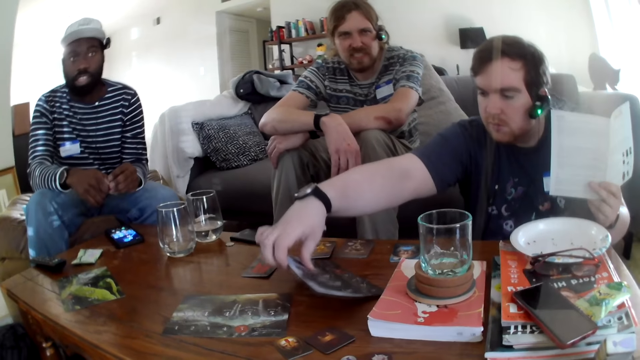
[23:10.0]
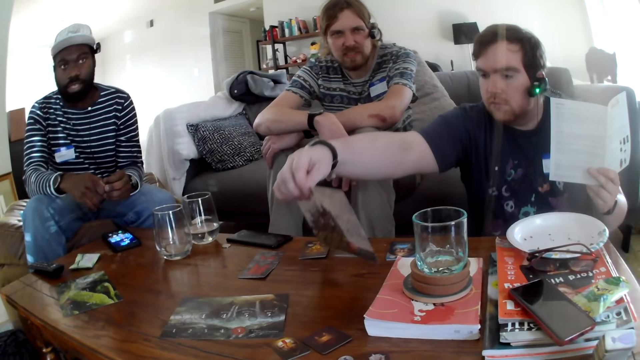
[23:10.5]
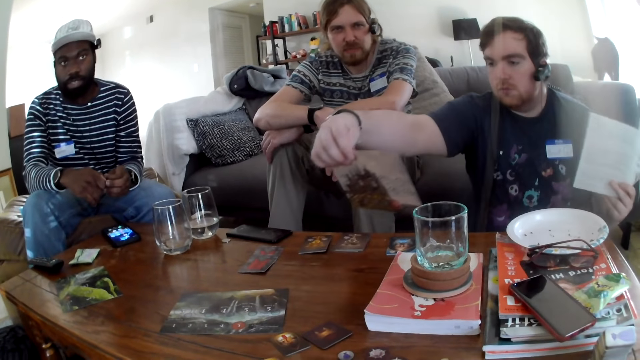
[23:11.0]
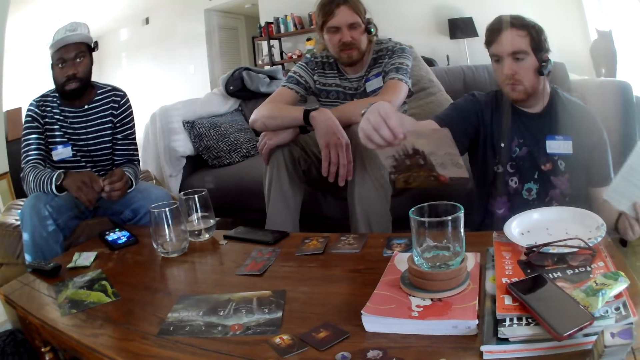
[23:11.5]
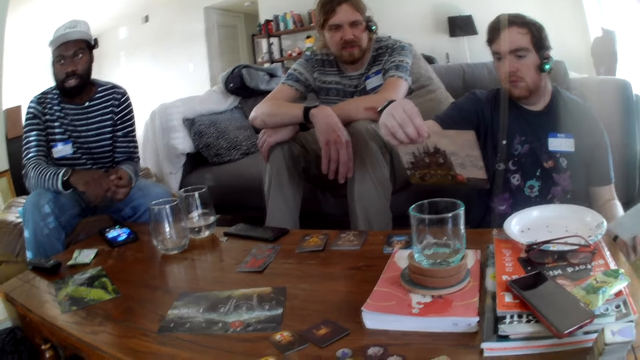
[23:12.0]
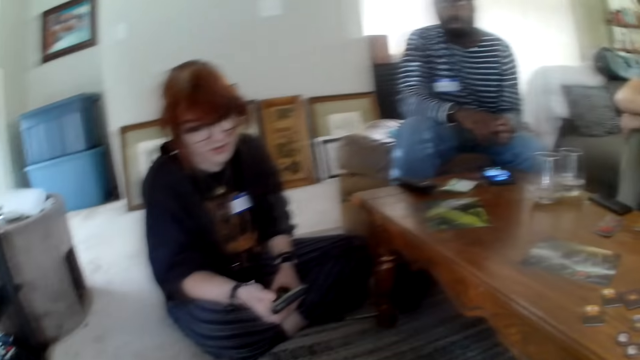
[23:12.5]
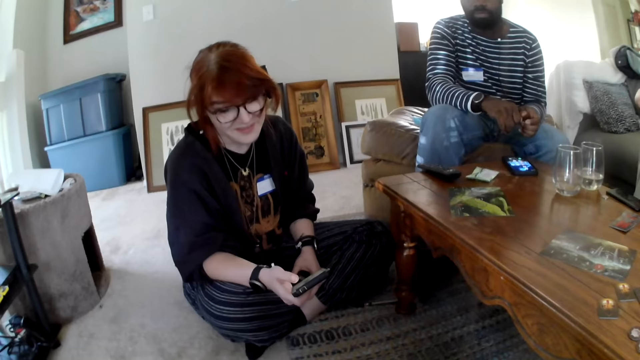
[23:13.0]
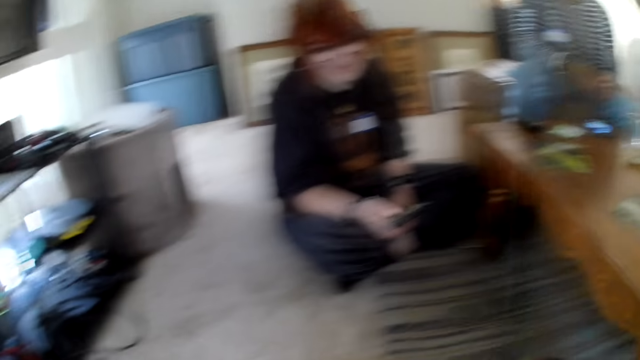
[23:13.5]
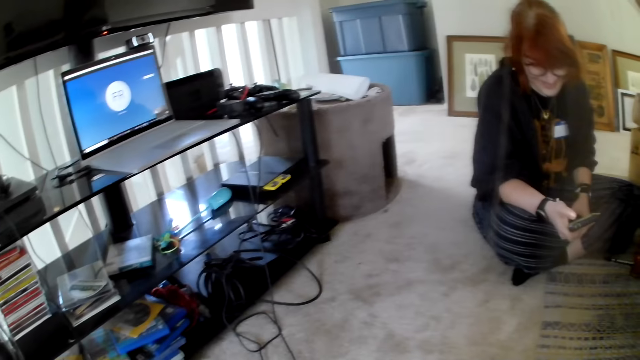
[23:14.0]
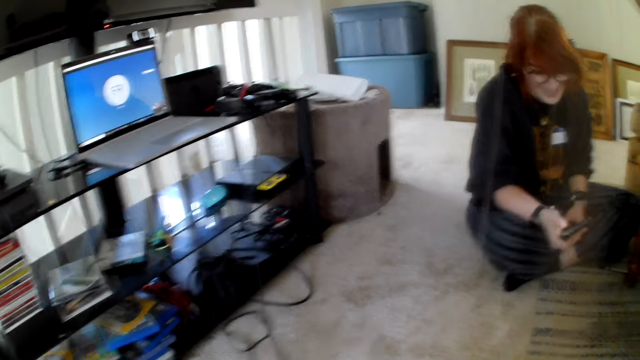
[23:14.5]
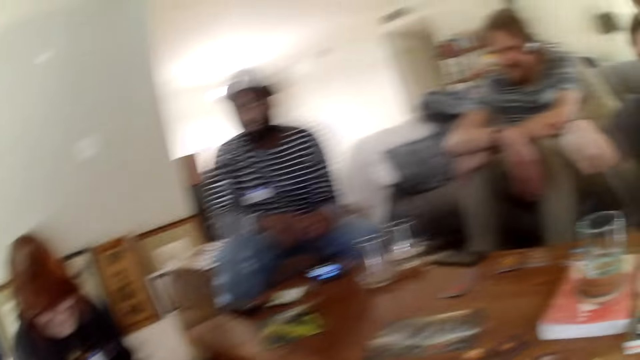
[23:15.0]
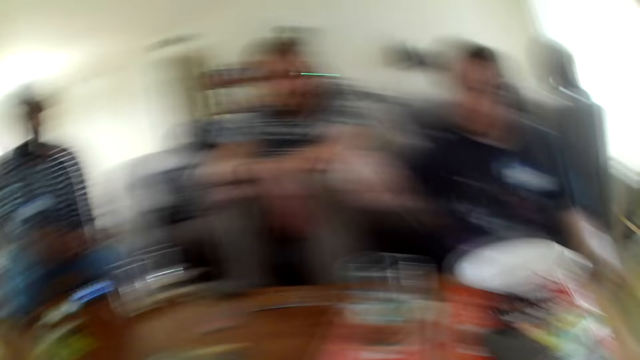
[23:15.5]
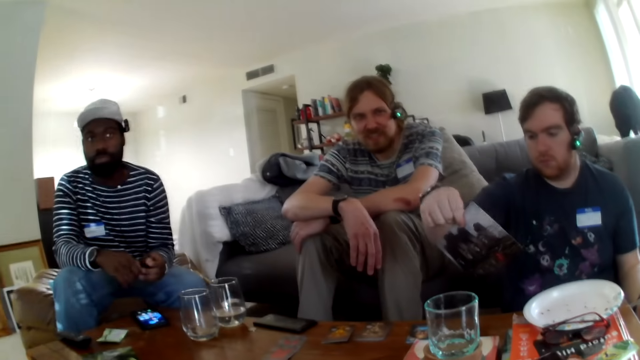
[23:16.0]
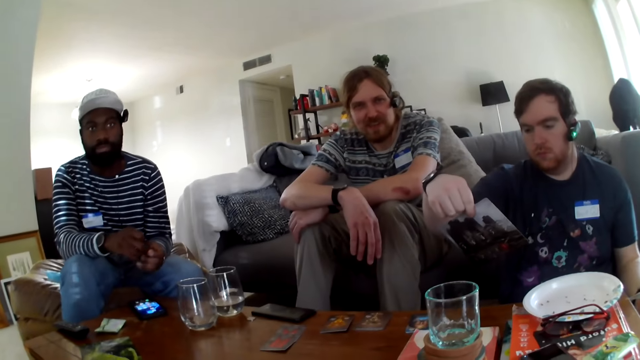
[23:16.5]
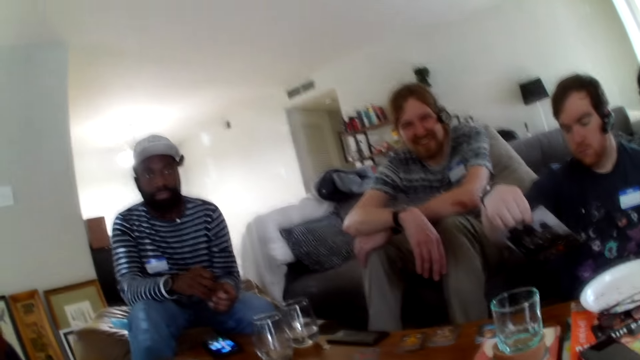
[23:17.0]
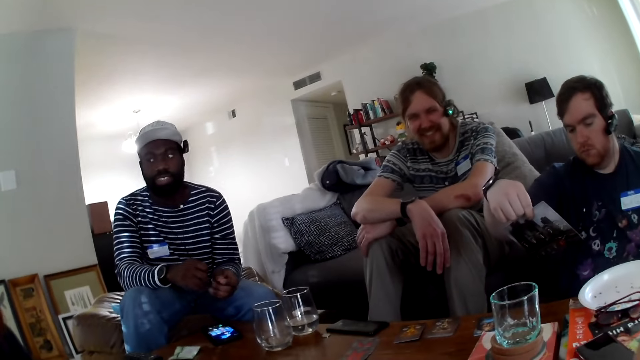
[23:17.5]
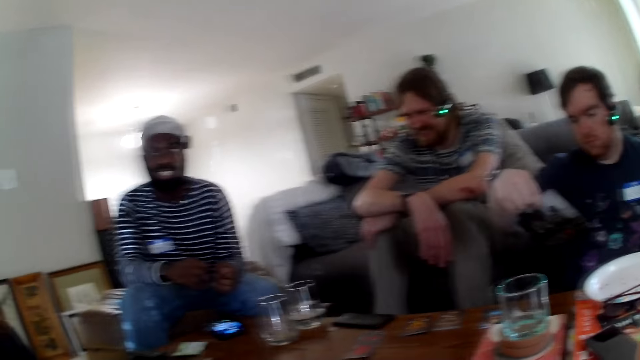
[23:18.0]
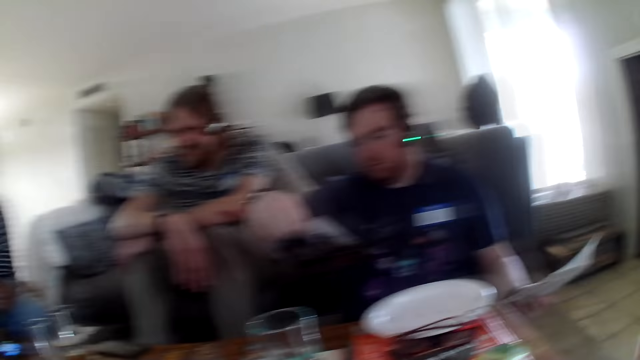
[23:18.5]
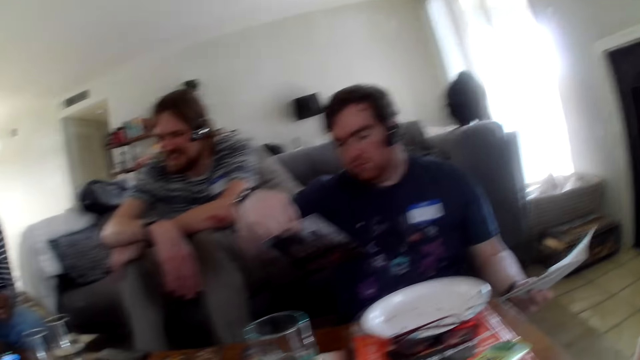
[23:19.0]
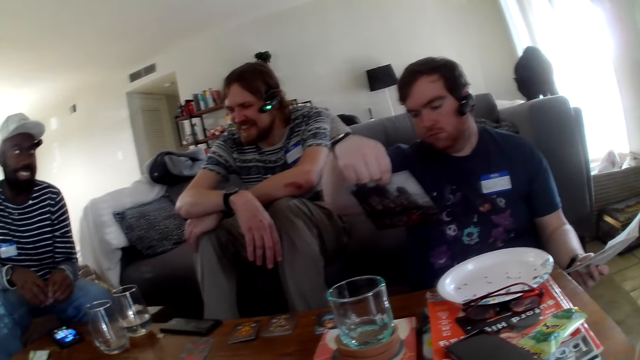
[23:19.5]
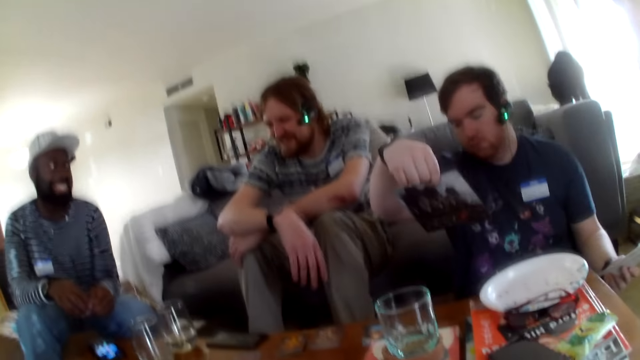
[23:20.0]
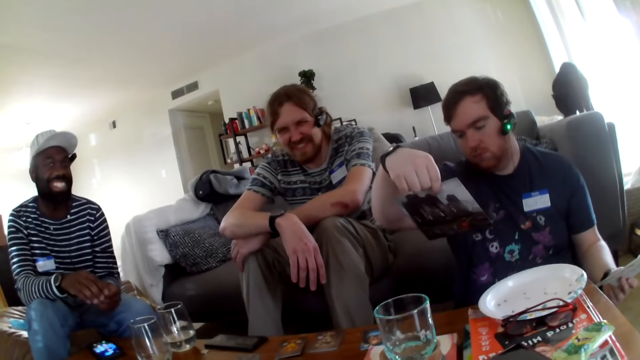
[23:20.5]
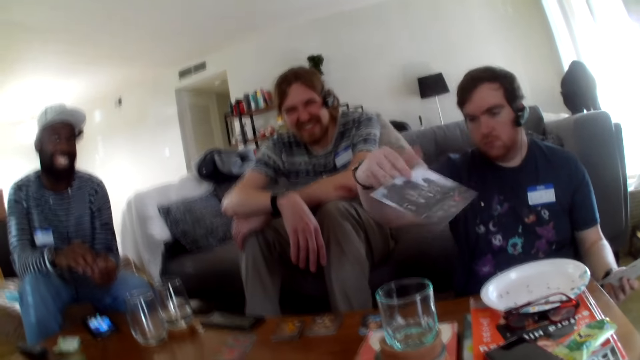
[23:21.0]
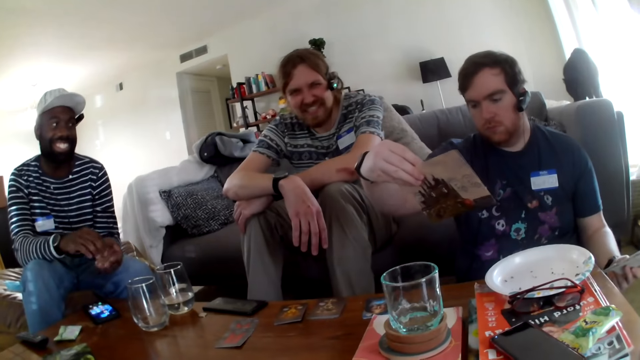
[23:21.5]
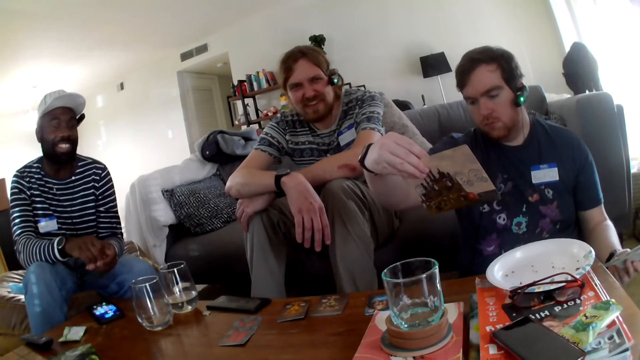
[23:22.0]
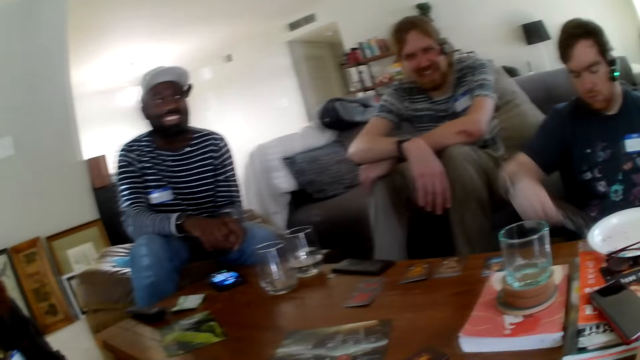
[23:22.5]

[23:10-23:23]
A man picks up a paper on the table. A person talks. The man looks at the paper. The camera wearer looks around the house. Another person talks. The first person talks. The camera wearer talks. The first person laughs. The camera wearer laughs. The man looks at the paper. A third person laughs. The man speaks. The camera wearer talks. The first person laughs.

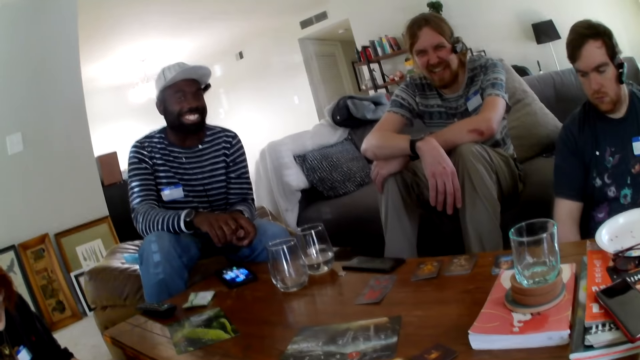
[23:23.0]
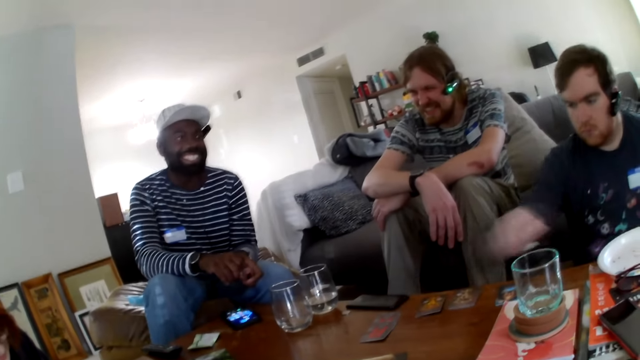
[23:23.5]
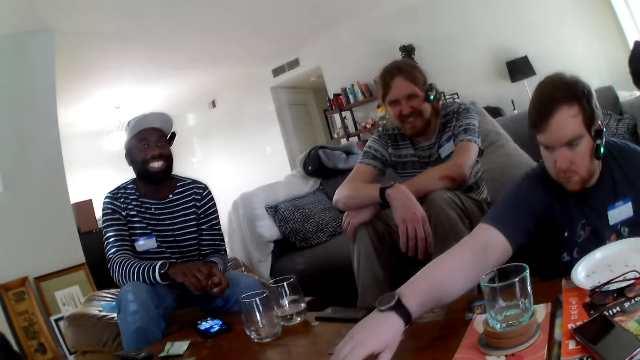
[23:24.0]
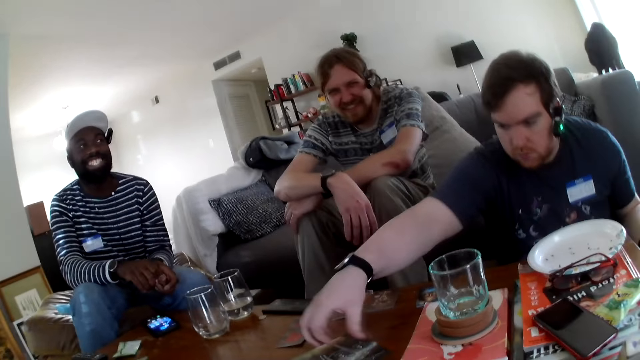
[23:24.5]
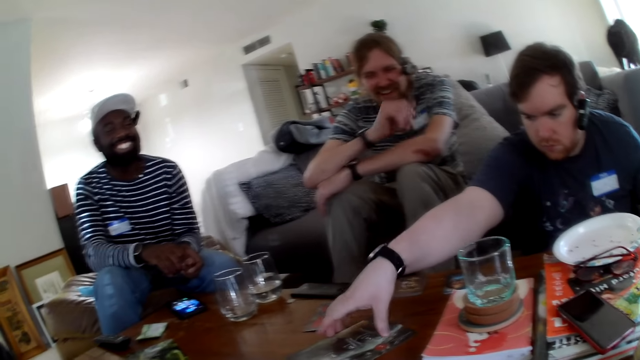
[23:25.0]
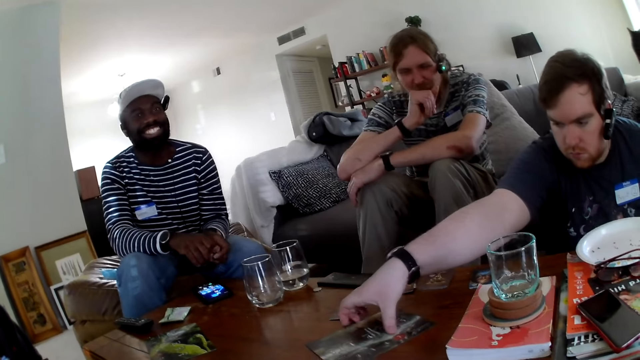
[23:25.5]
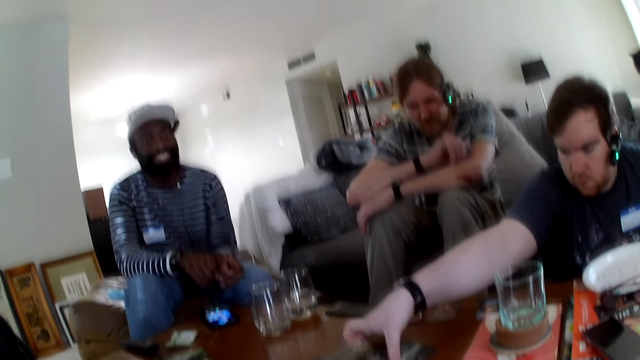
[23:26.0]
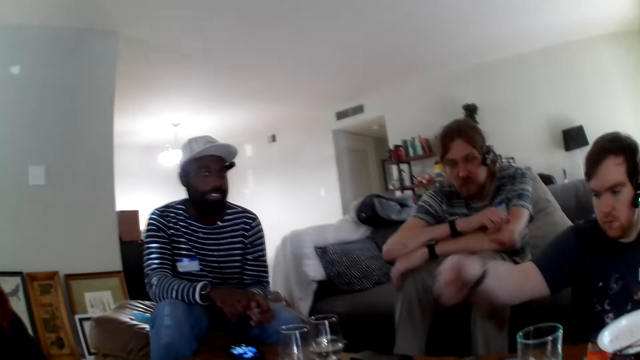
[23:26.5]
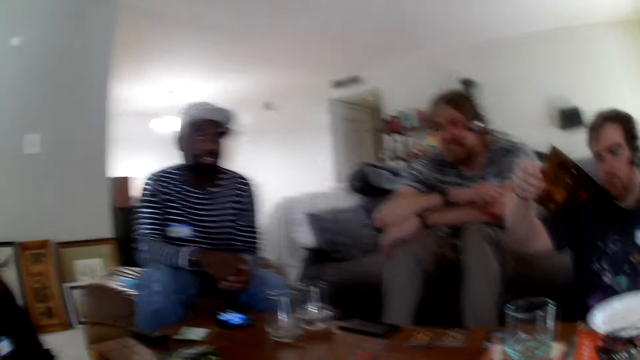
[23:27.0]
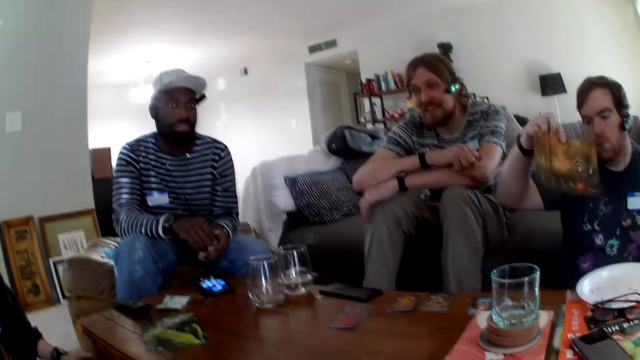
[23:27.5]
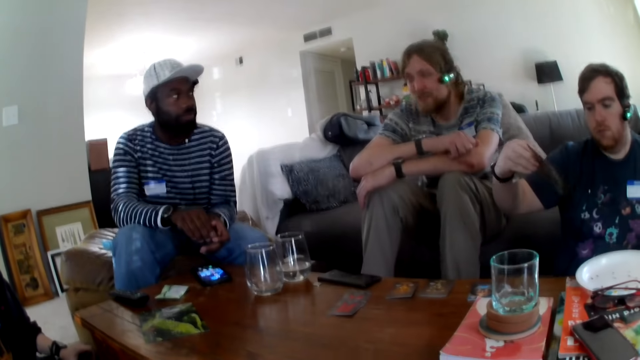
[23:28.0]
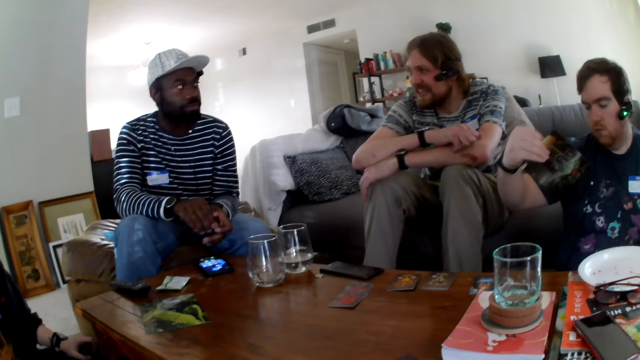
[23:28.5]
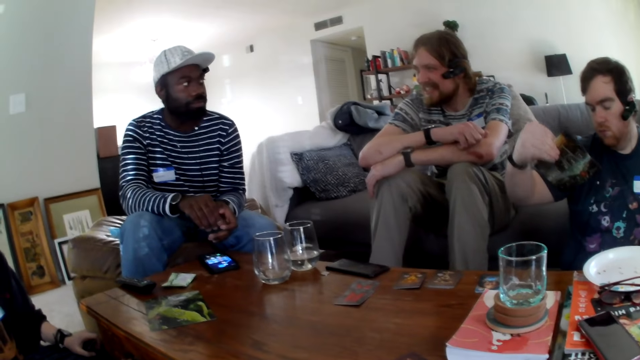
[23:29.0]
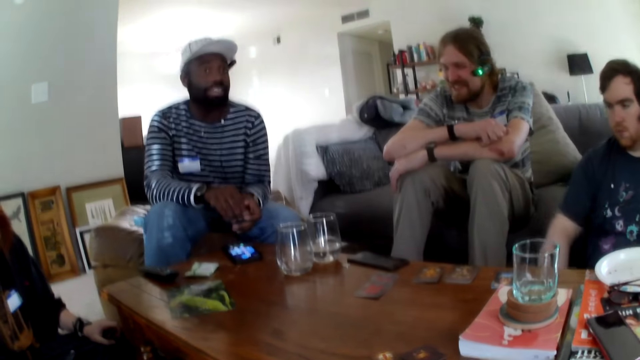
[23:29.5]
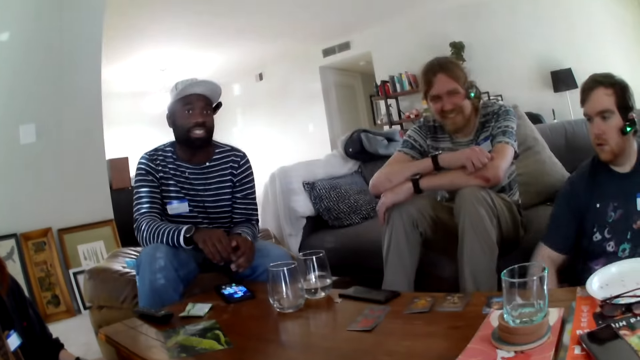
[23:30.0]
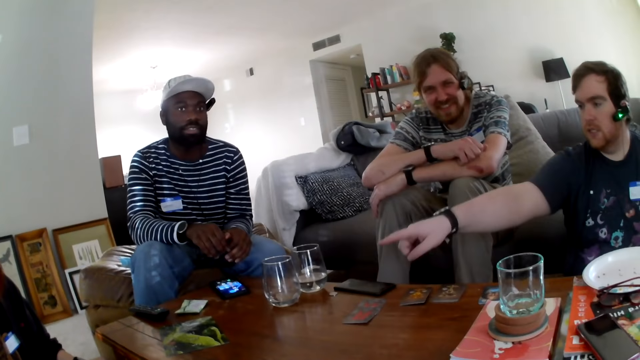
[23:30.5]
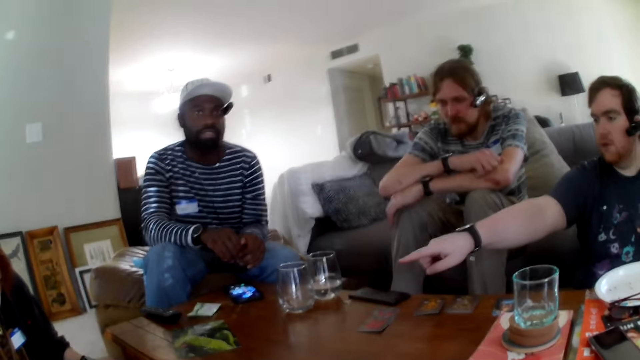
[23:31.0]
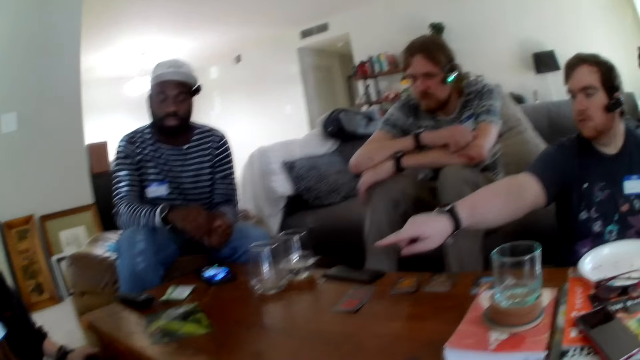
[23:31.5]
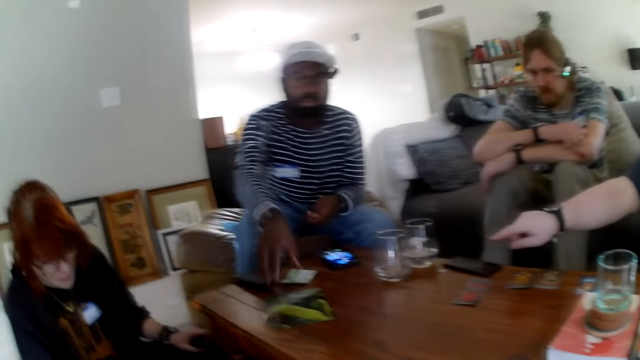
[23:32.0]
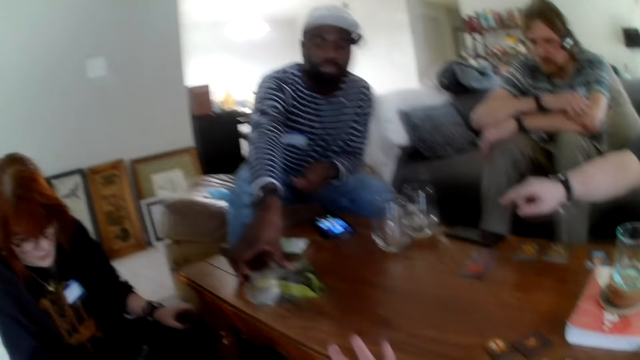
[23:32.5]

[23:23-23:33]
A person talks and laughs. The camera wearer talks. A man picks up a paper on the table. The person talks. The man looks at the paper. Another person talks. The man points at the glass. The other person picks up something.
